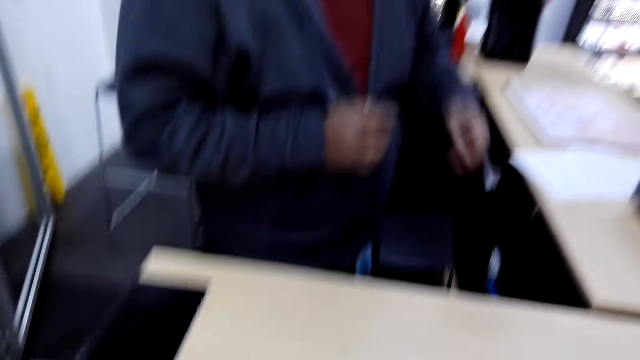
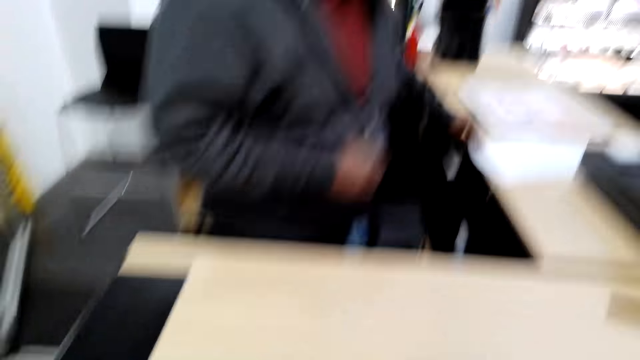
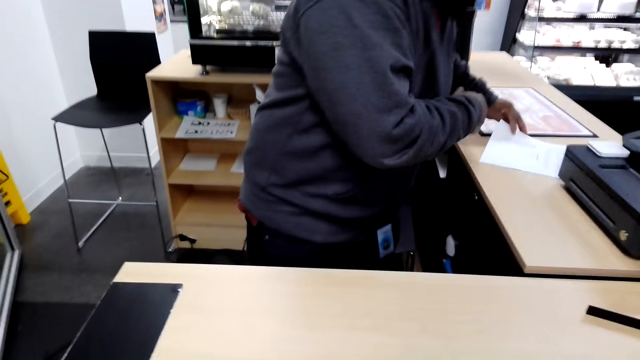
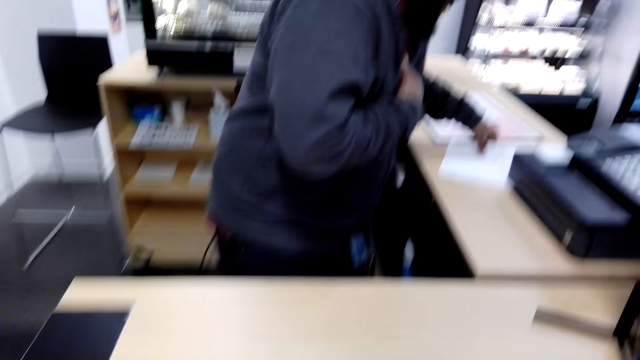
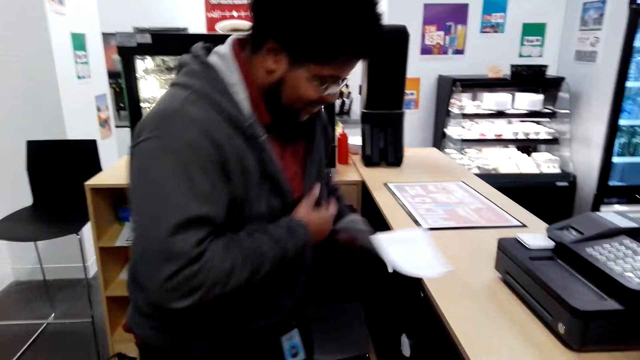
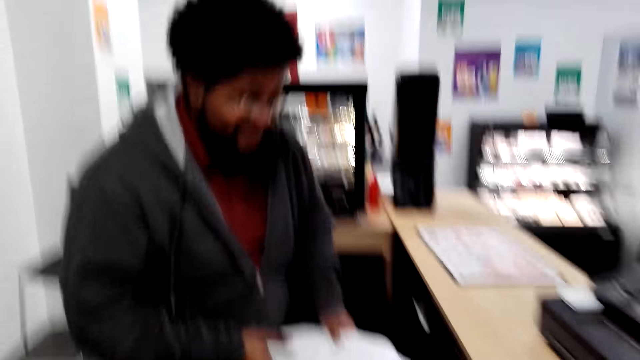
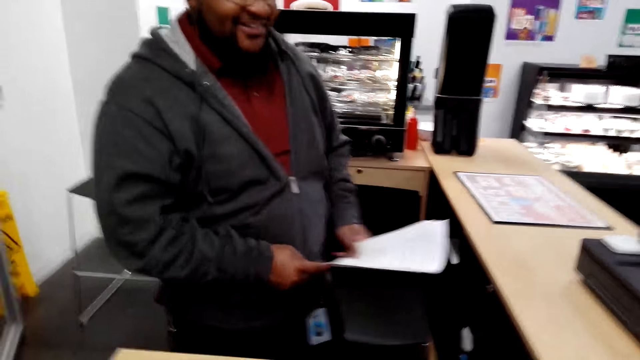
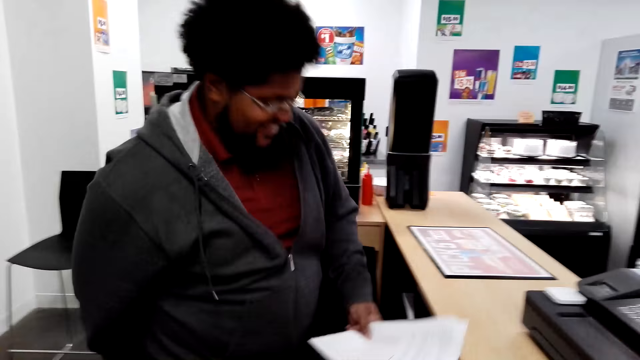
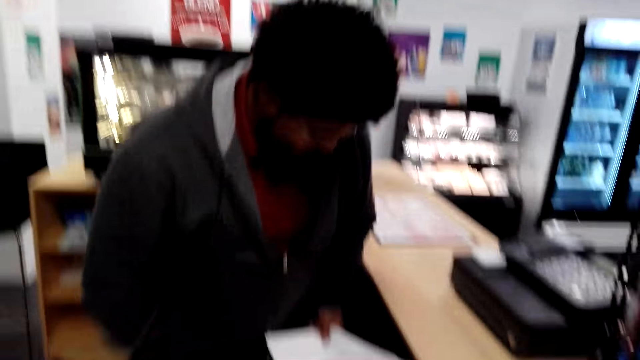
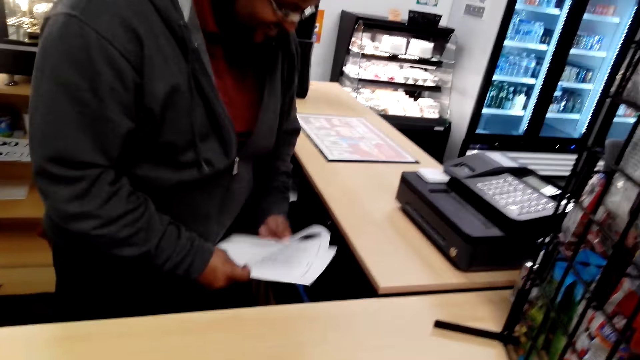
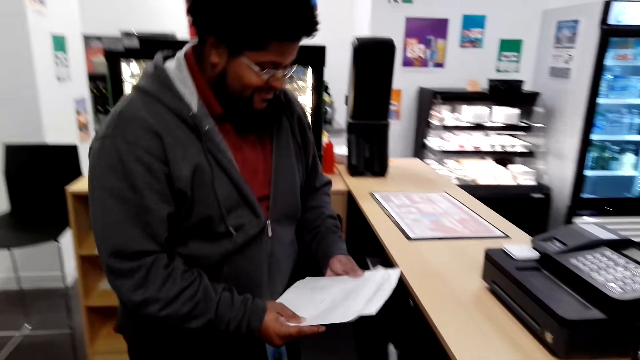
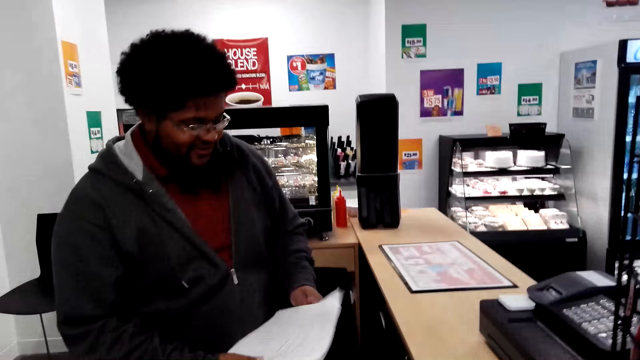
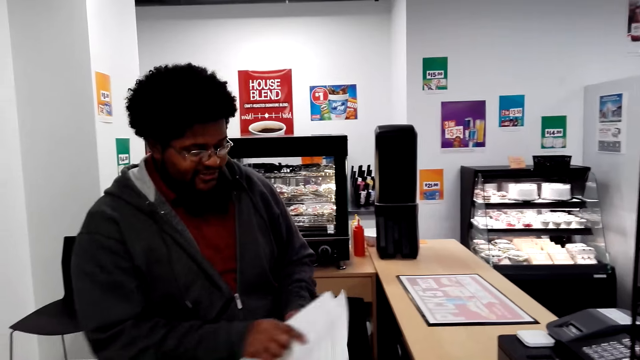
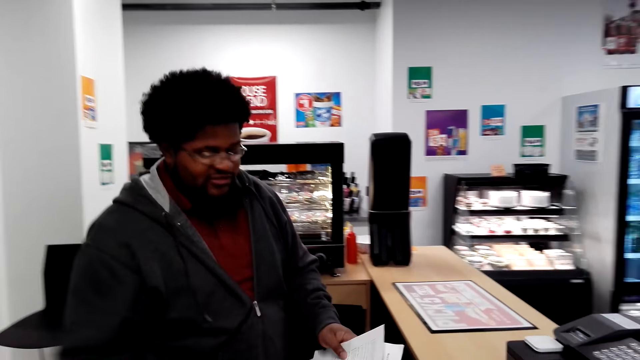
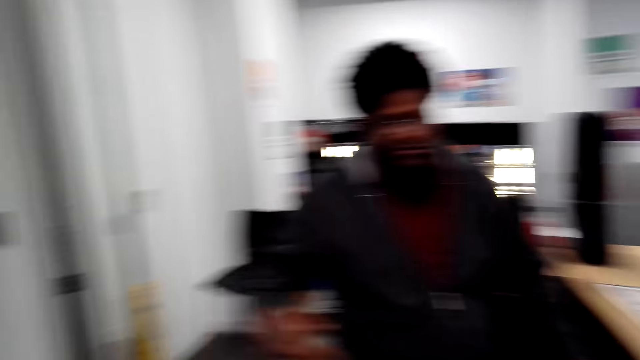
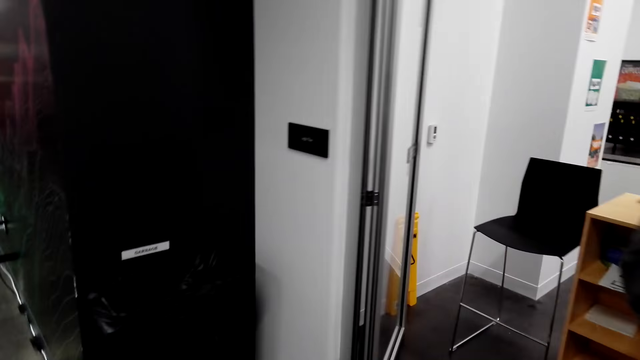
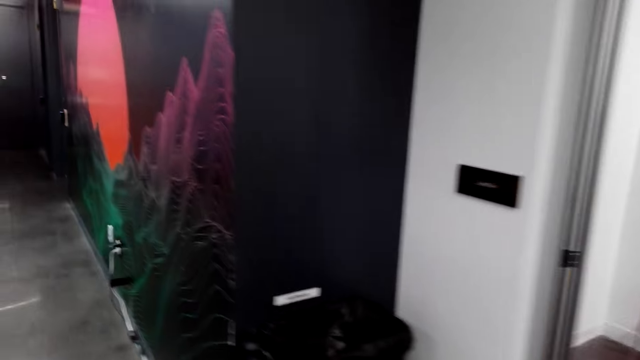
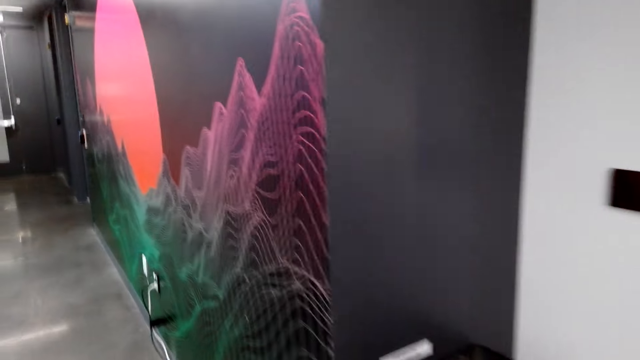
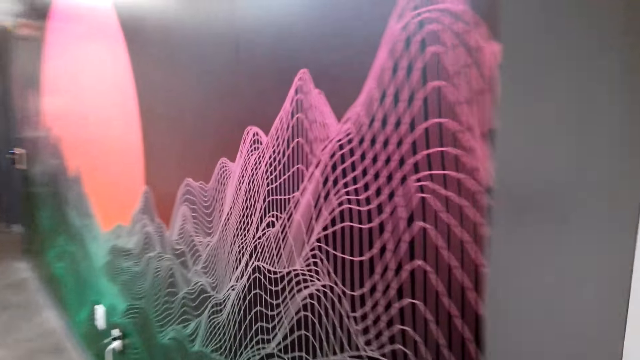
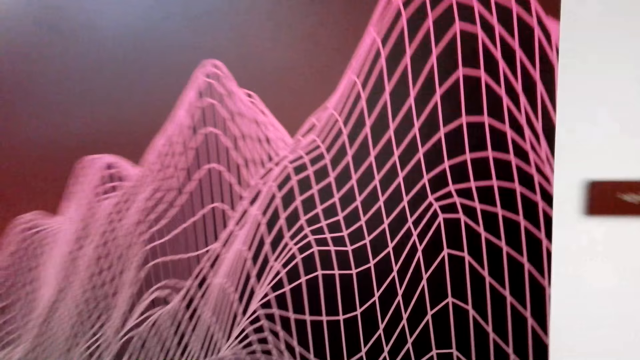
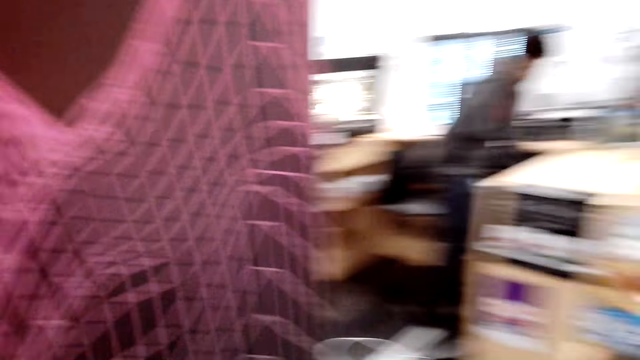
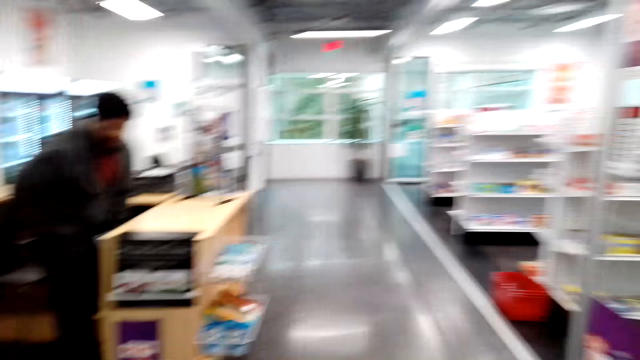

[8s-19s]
A man picks up a paper, touches his sweater and holds the paper with the other hand. The man removes a hand from the paper, holds the papers, turns a paper and moves a hand. The camera wearer moves around.

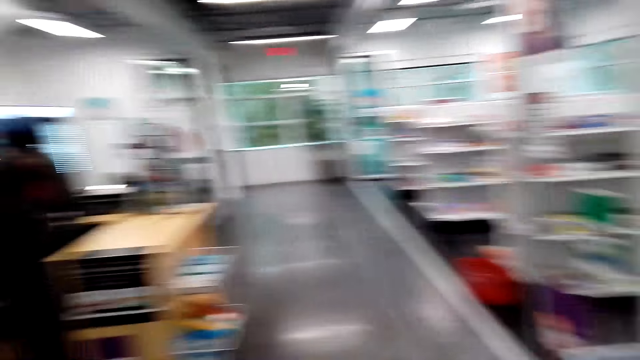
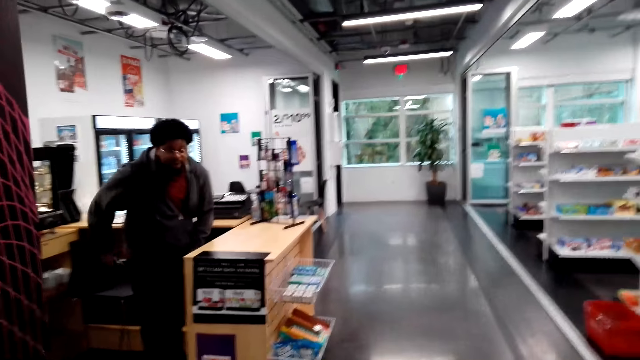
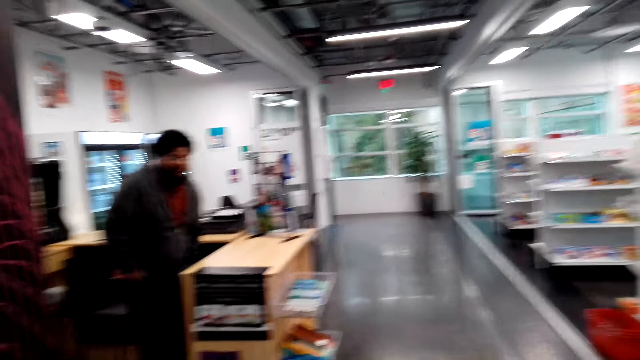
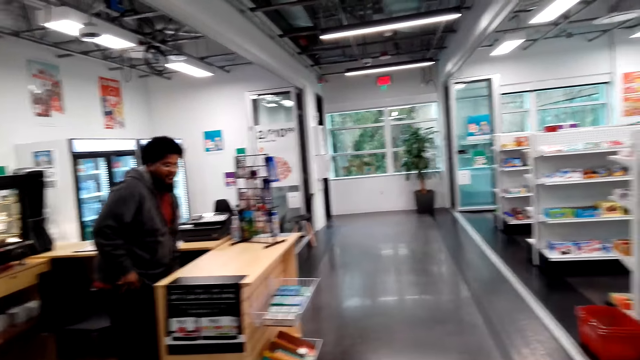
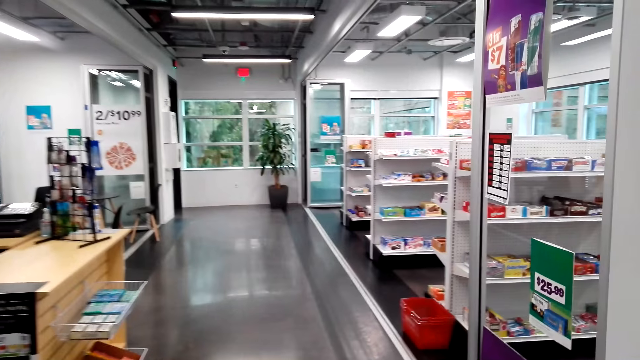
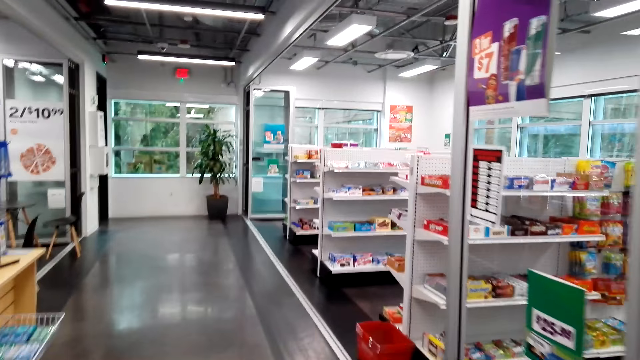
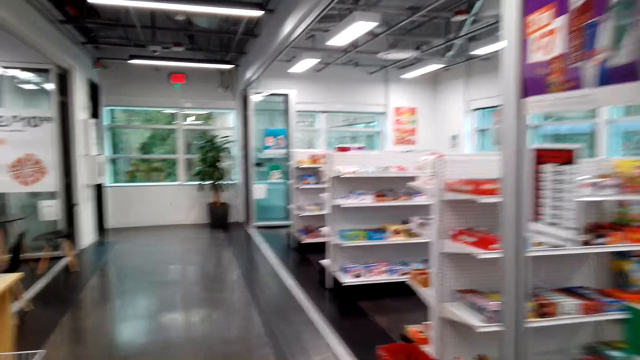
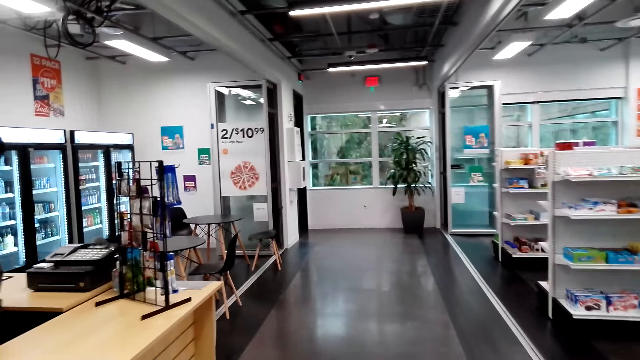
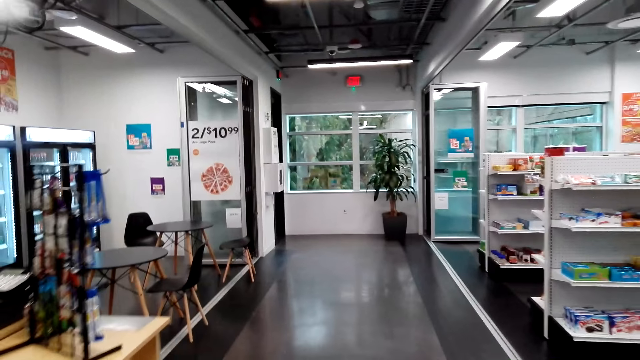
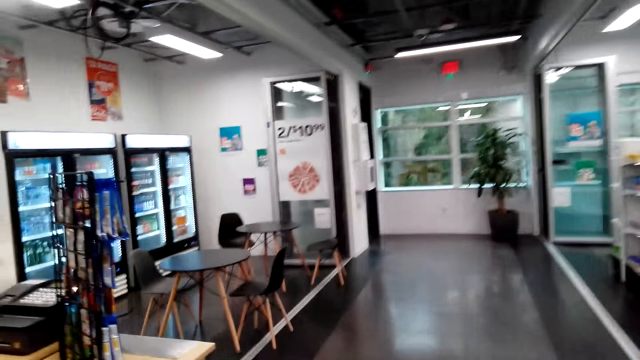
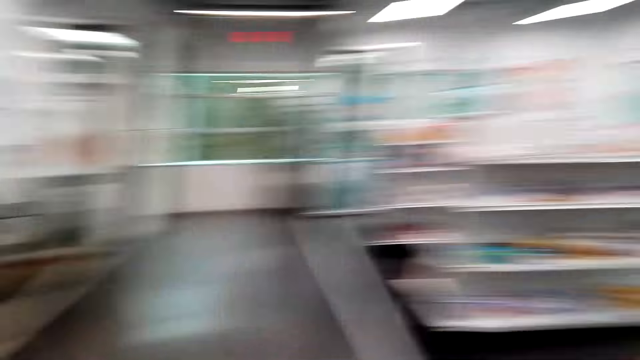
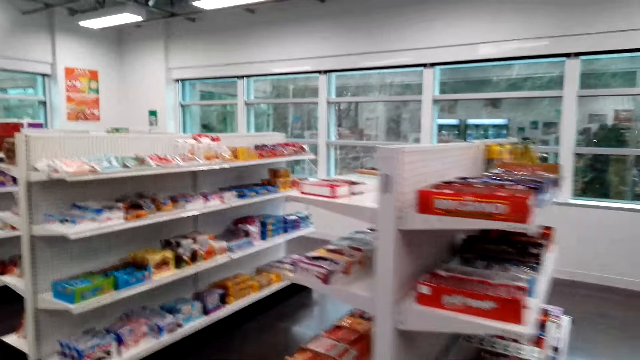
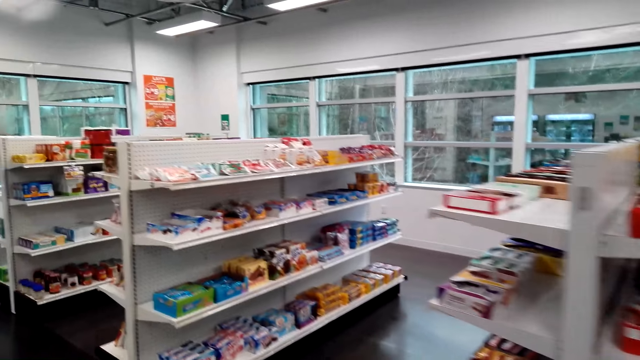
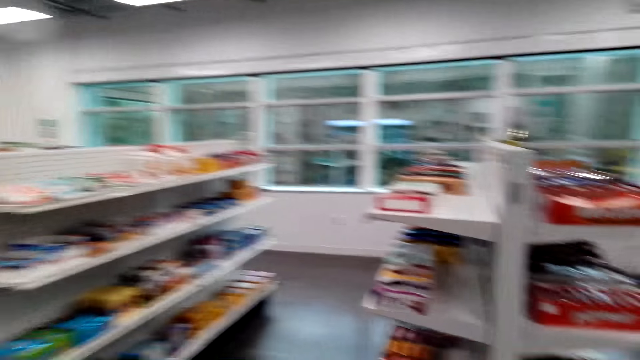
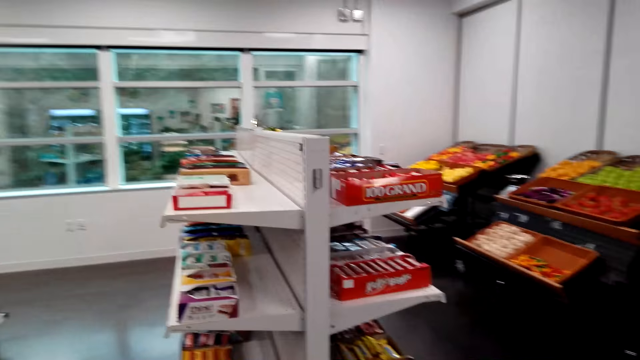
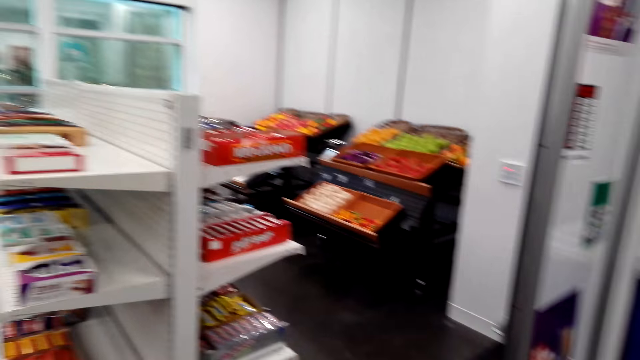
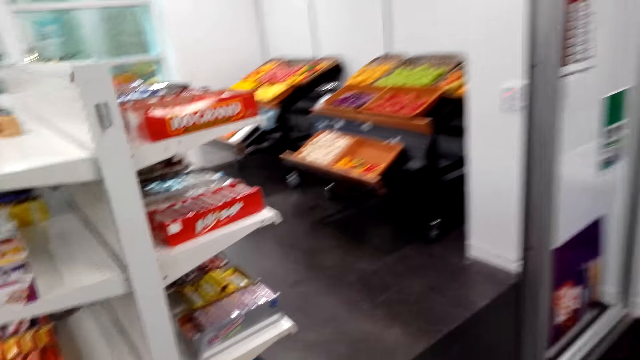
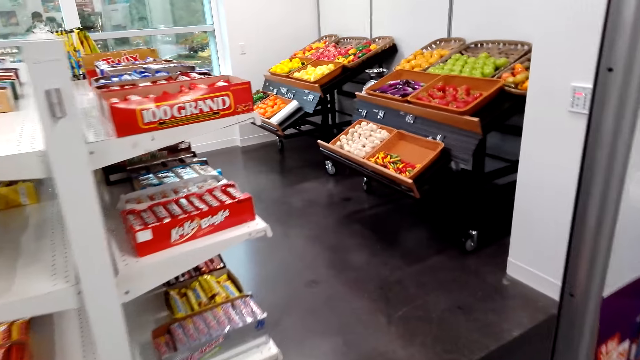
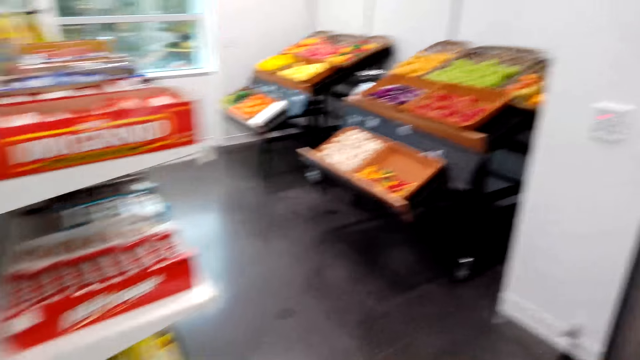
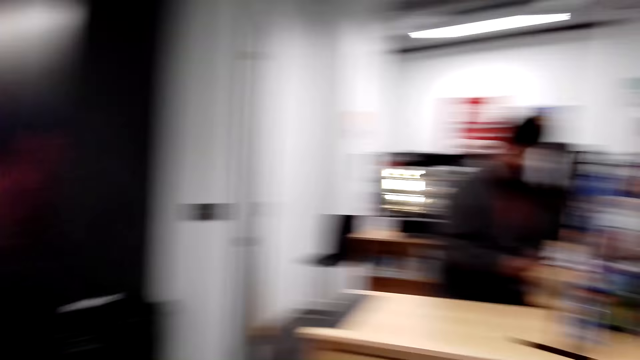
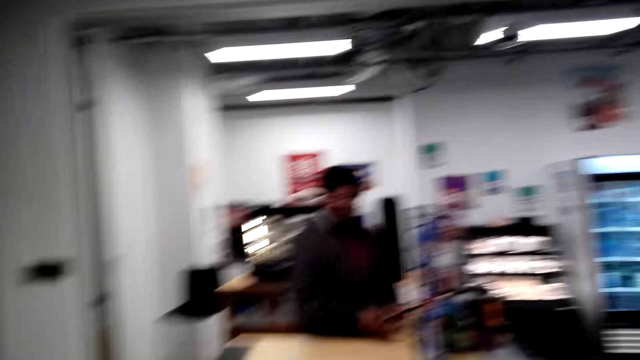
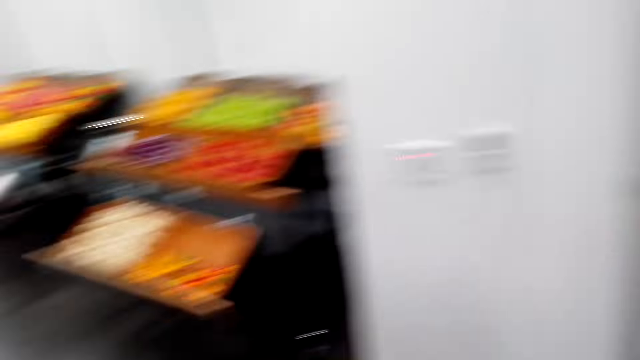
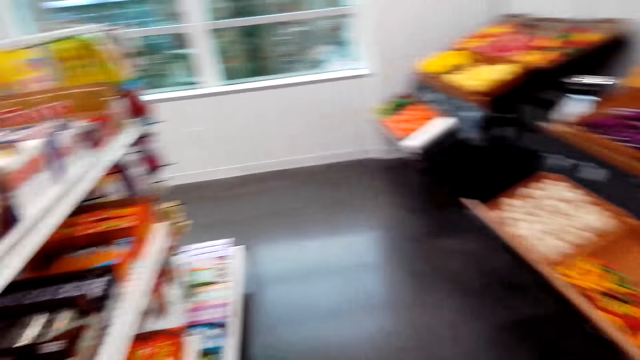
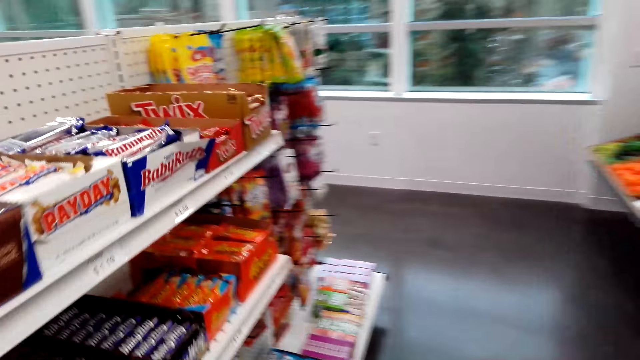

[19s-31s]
A man touches his pocket. The camera wearer walks in the store. They talk to a cashier. They look around.
